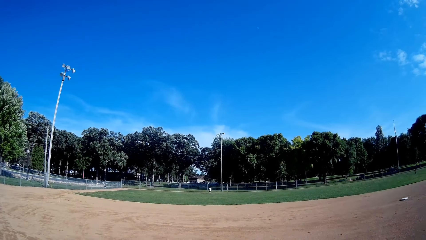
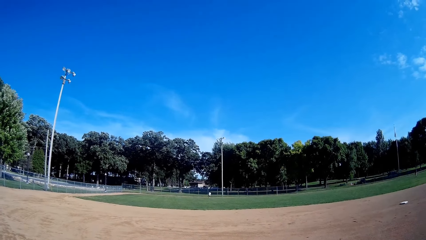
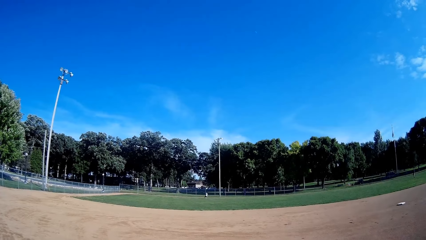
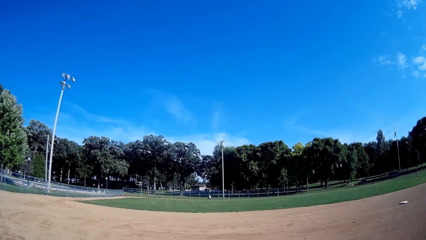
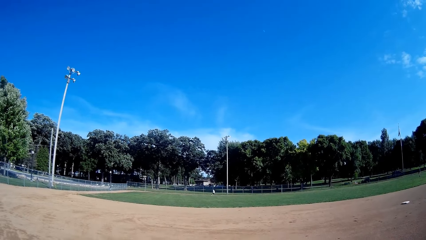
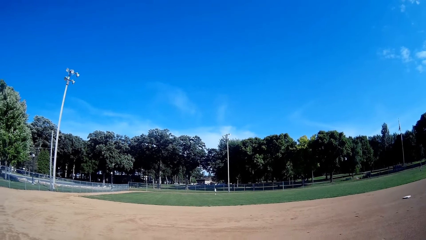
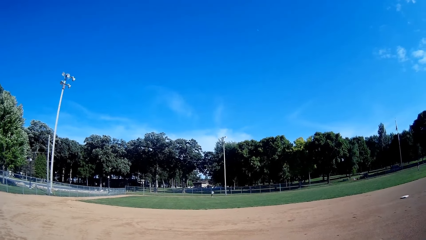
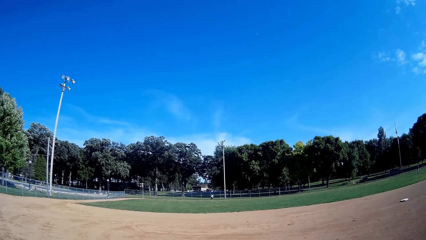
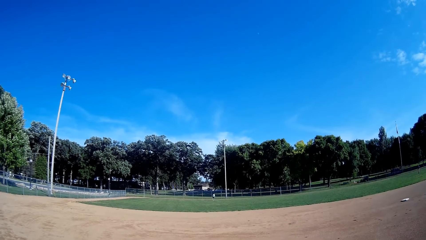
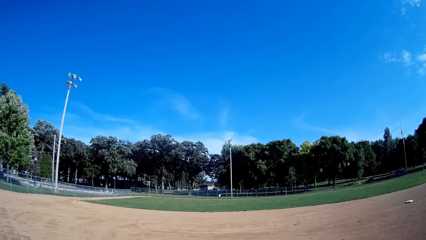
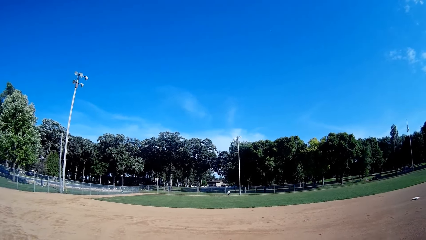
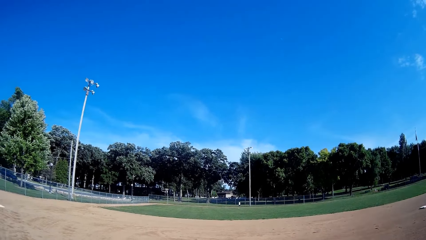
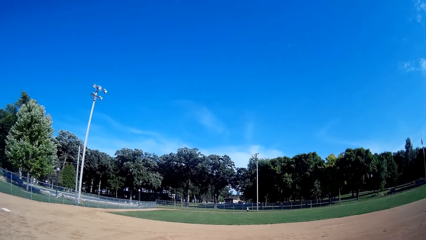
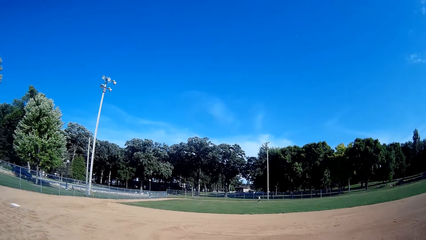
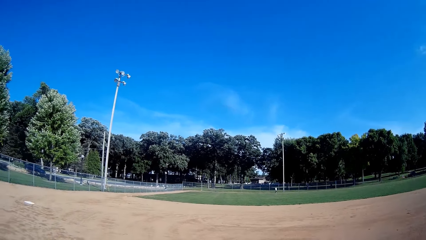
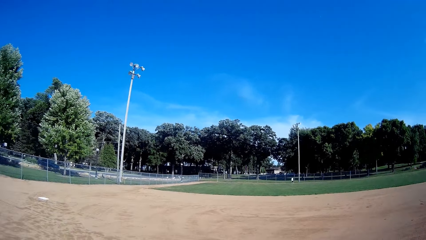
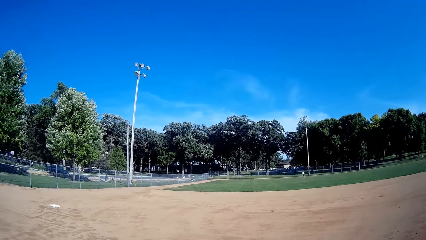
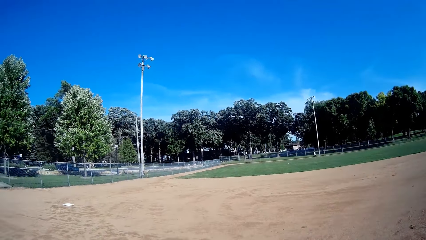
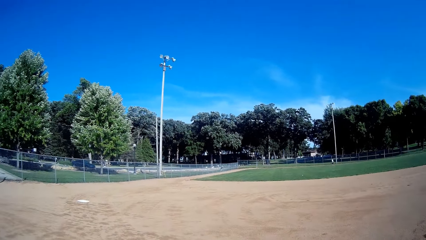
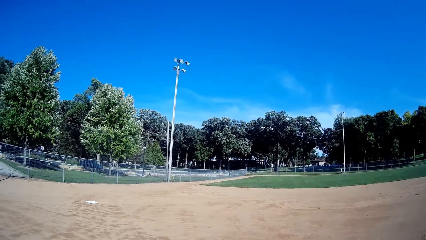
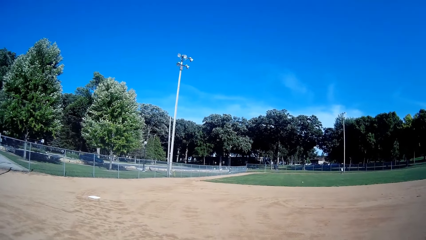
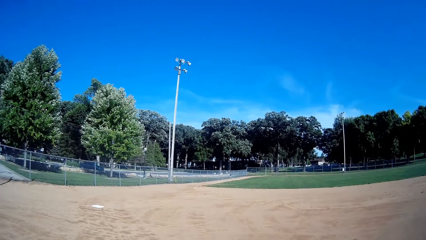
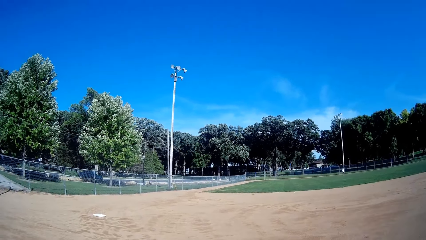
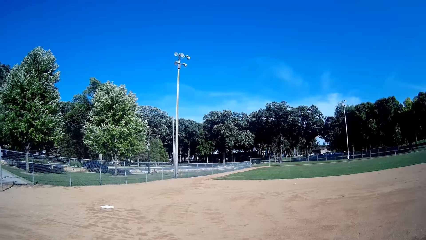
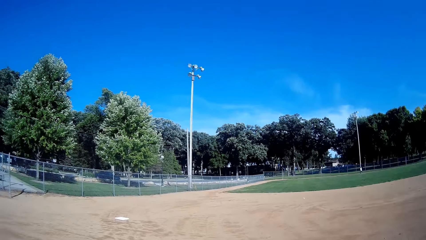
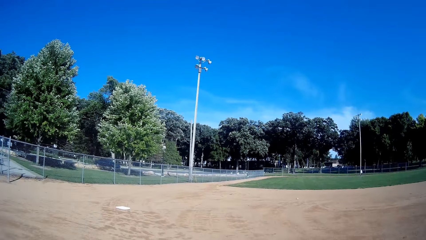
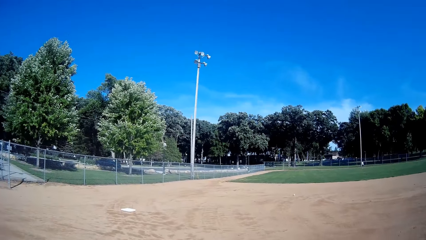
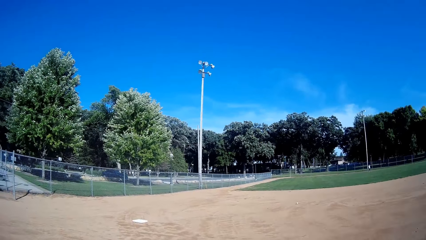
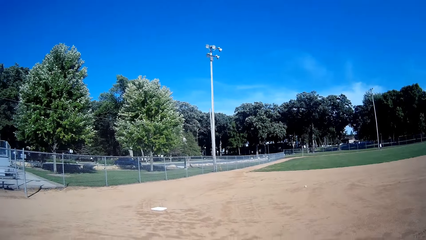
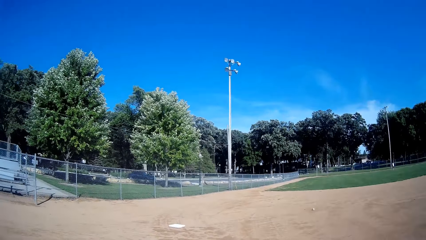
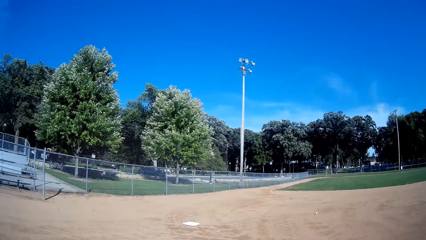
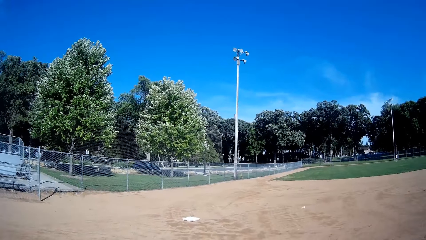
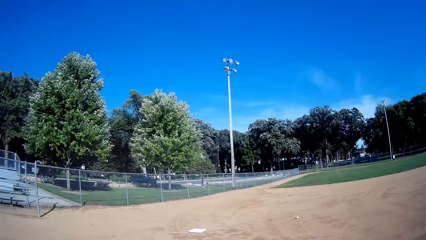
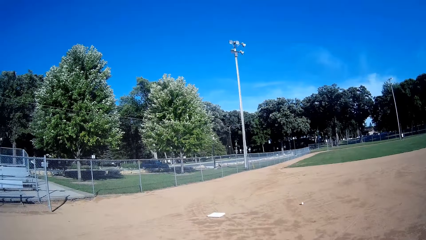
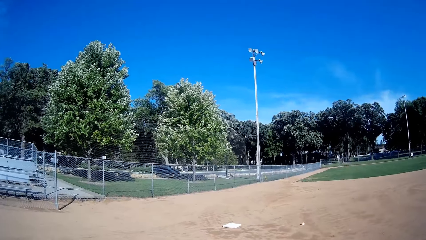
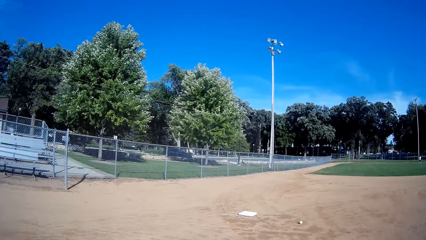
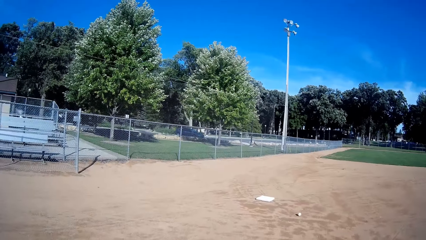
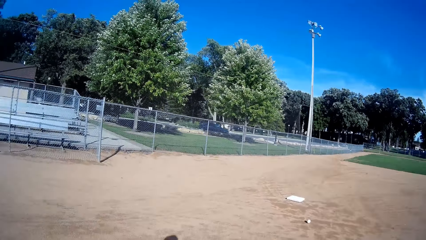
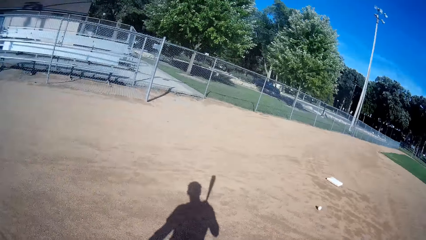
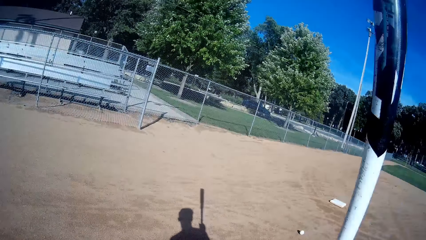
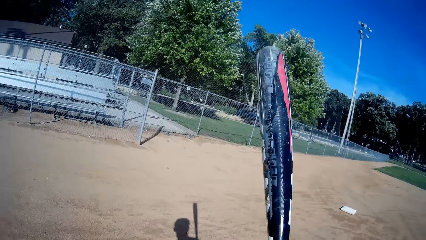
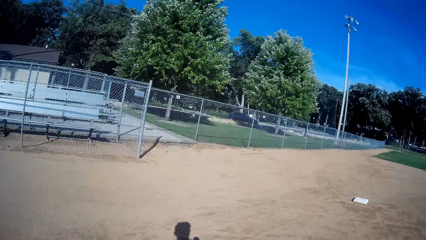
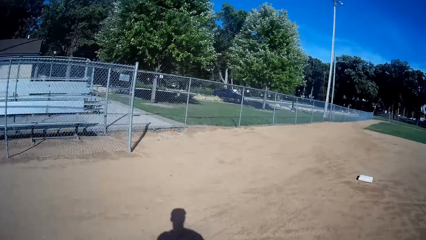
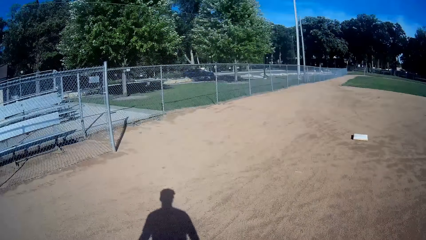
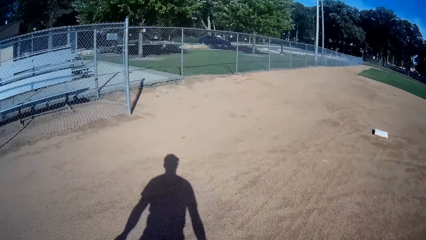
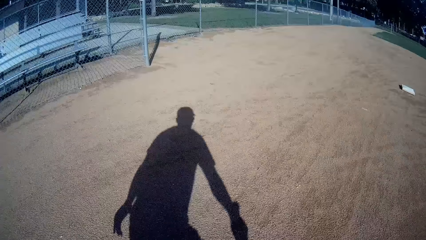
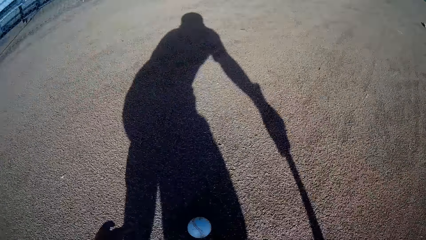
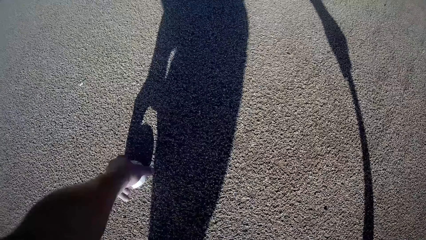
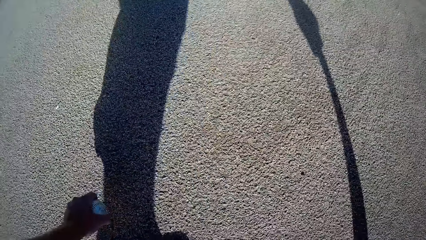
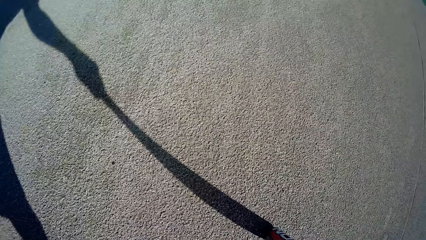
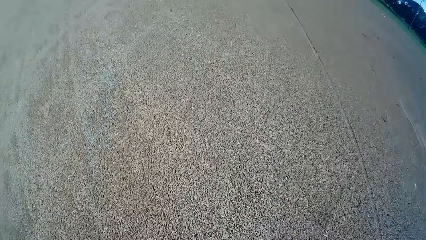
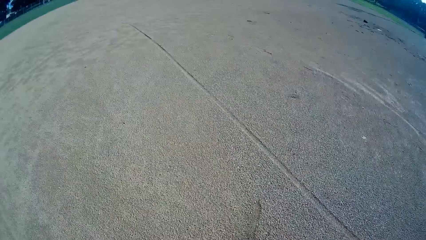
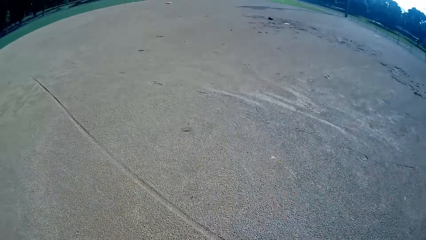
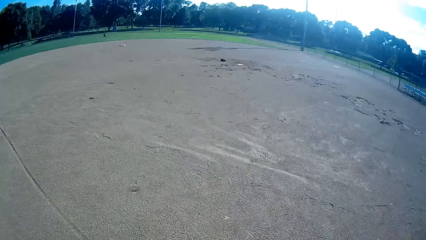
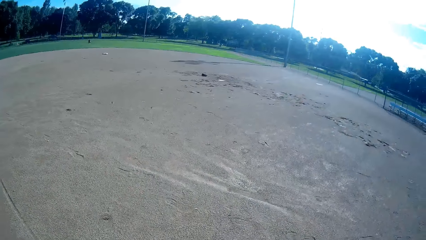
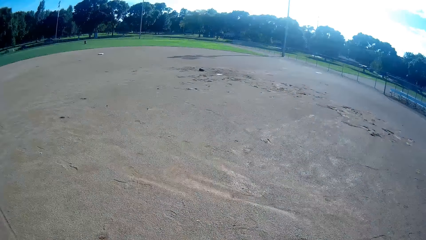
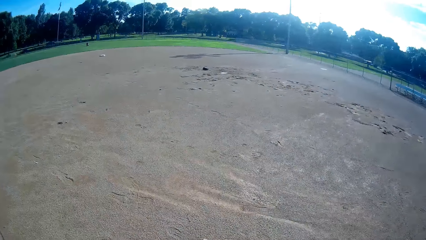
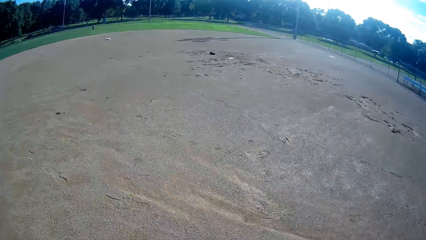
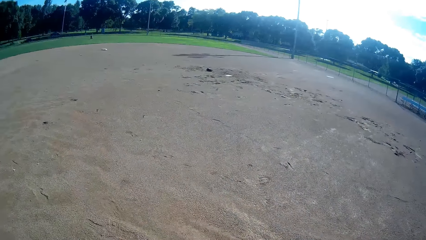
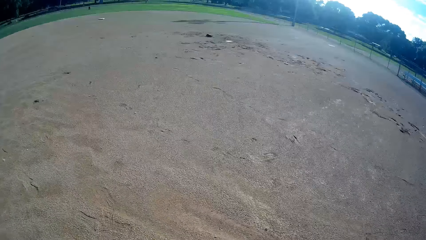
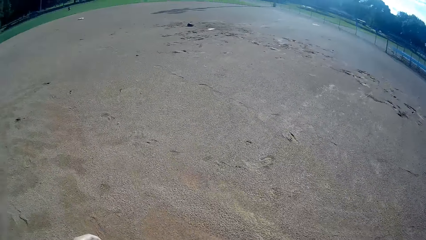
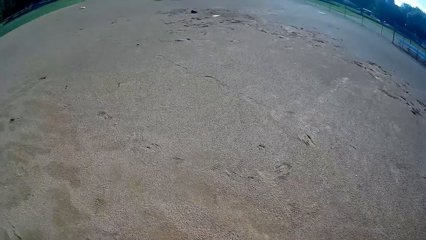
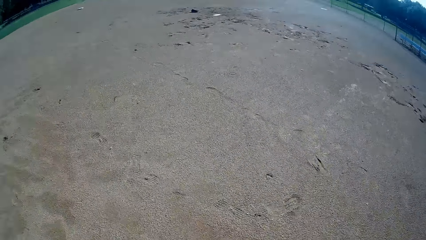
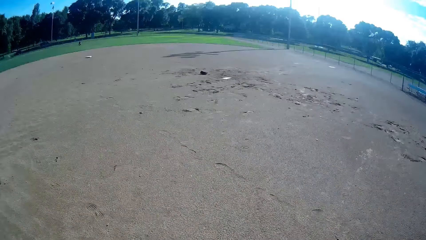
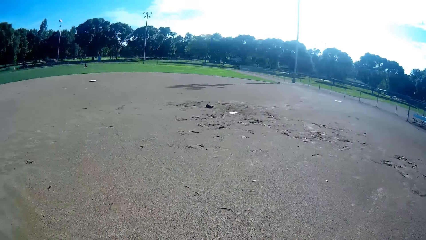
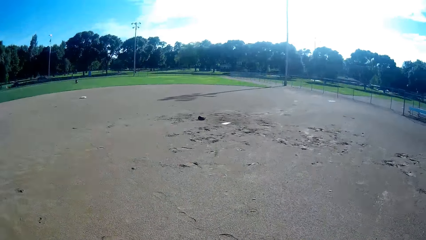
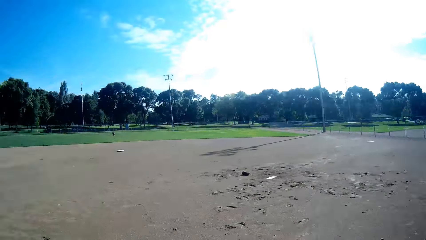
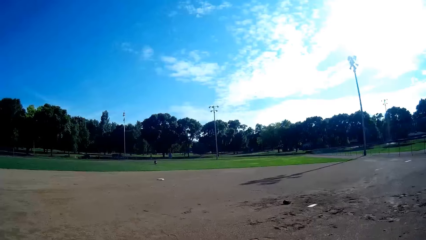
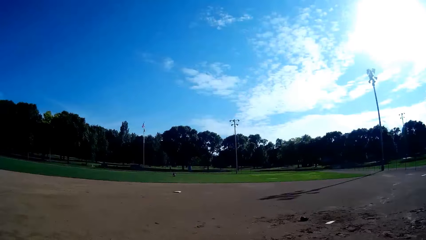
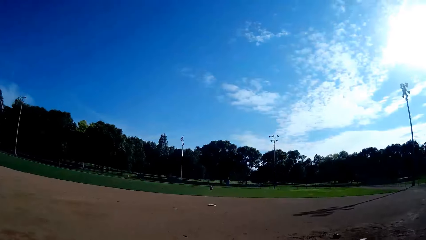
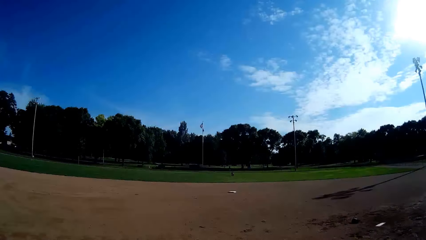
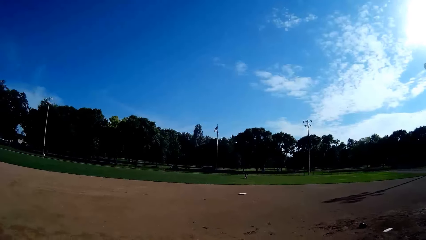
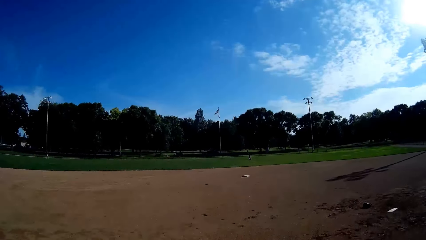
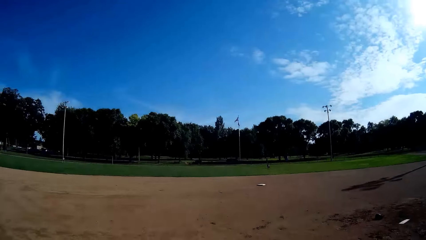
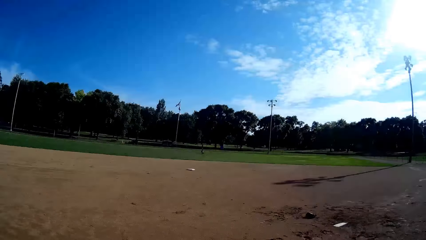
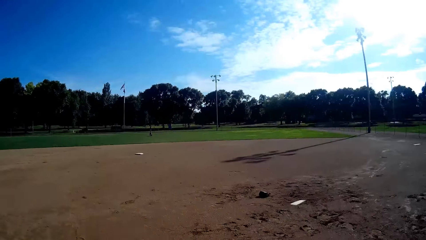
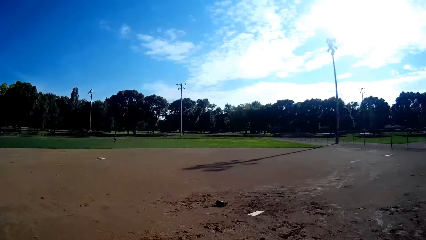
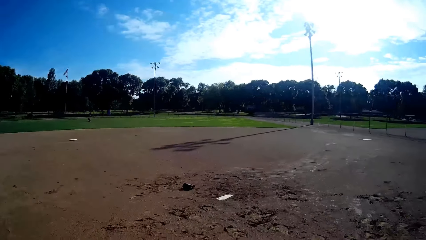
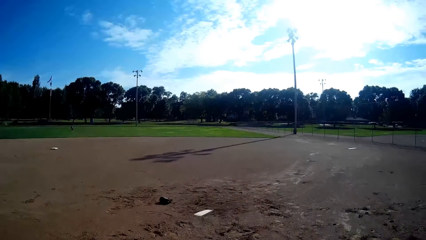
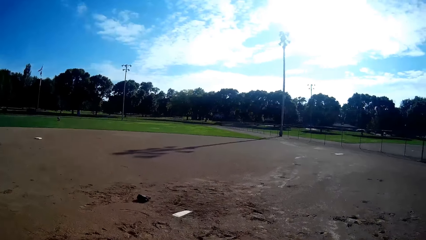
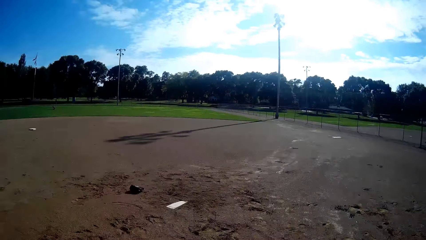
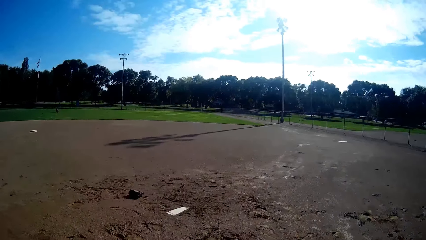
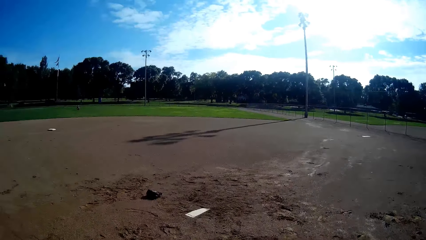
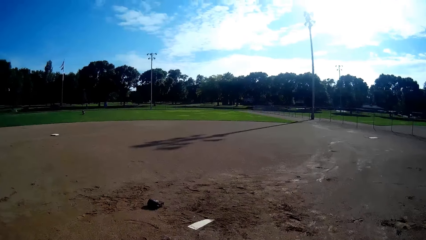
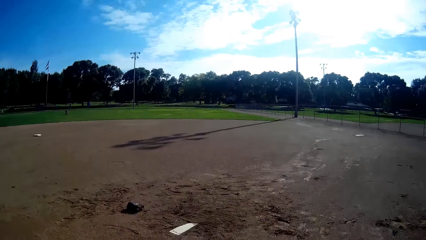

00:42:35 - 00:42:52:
The camera wearer stares at a boy. The boy throws the ball towards the camera wearer. The camera wearer walks towards the ball. He stares at the ball. He walks towards the ball. He lowers the bat. He walks towards the ball. He bends towards the ground. He lowers his hand towards the ball. He picks up the ball. He stands up. He walks forward. He walks back to his position. A man sits on the grass.
